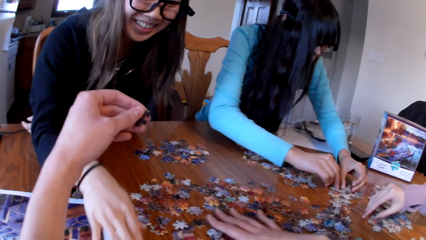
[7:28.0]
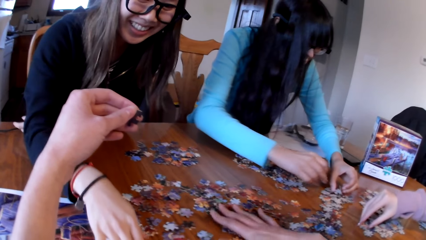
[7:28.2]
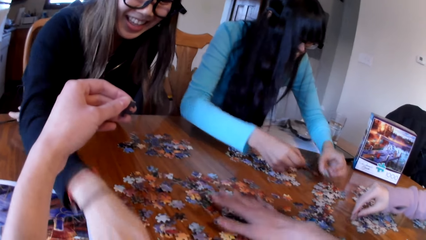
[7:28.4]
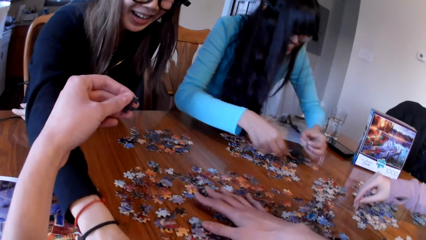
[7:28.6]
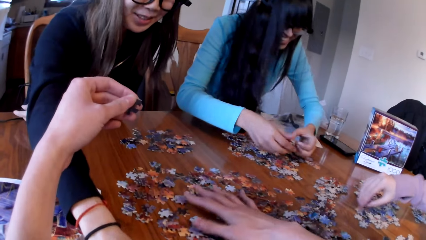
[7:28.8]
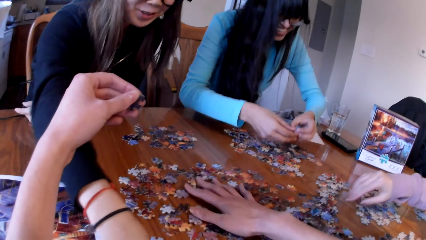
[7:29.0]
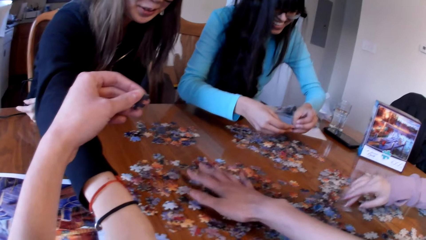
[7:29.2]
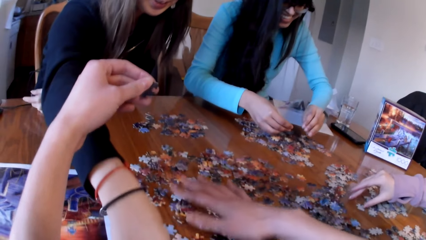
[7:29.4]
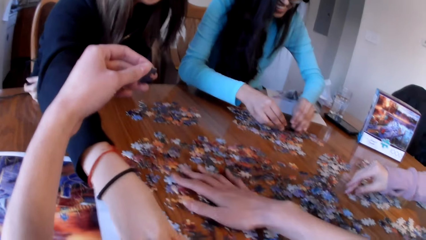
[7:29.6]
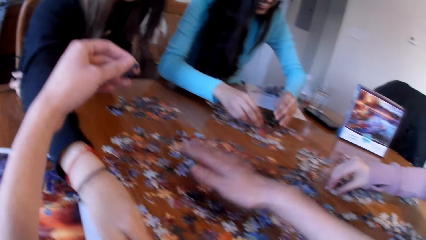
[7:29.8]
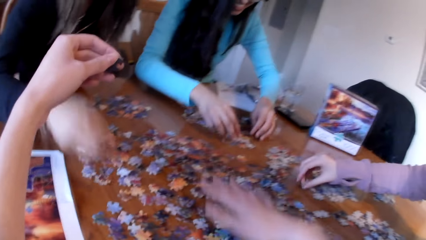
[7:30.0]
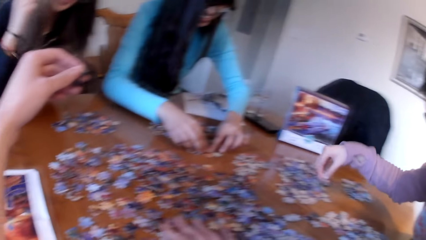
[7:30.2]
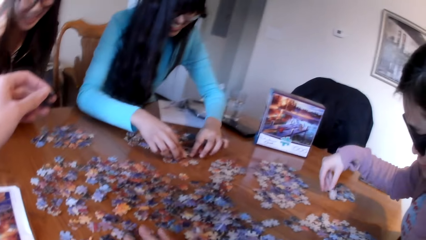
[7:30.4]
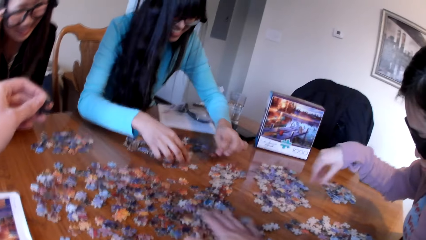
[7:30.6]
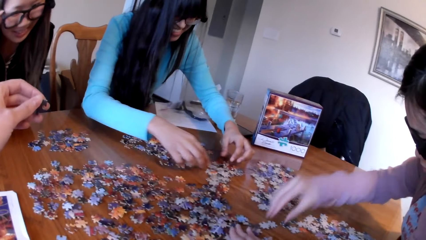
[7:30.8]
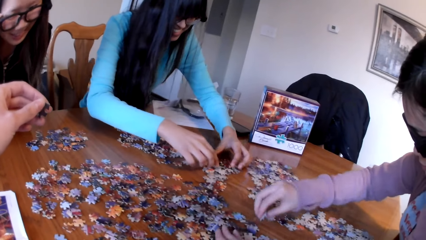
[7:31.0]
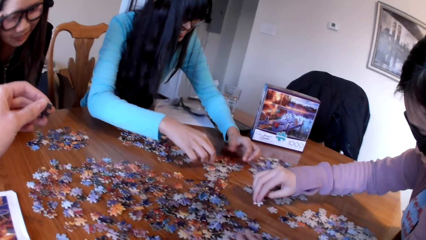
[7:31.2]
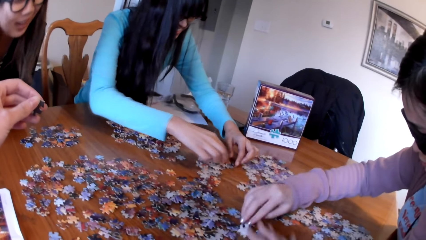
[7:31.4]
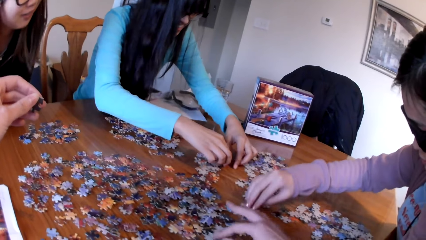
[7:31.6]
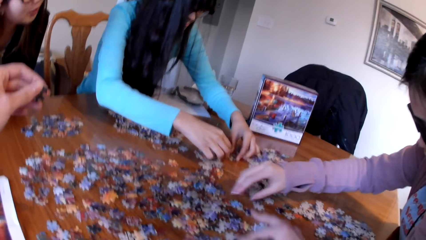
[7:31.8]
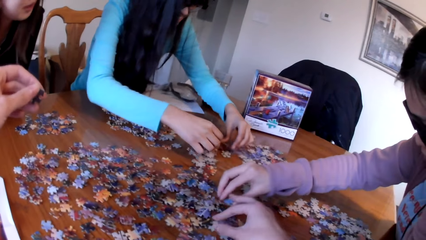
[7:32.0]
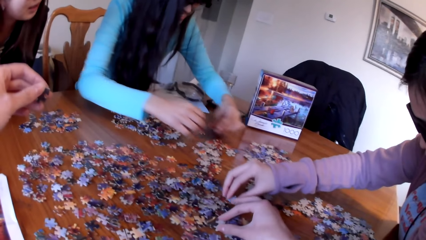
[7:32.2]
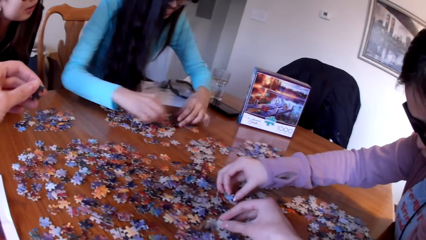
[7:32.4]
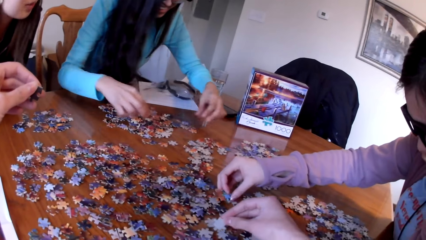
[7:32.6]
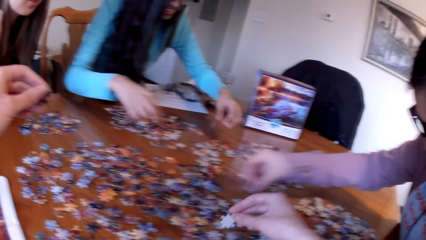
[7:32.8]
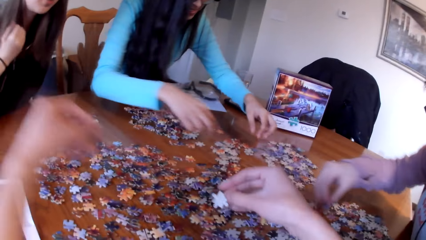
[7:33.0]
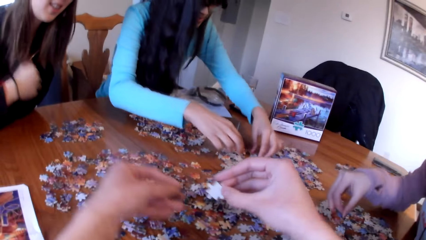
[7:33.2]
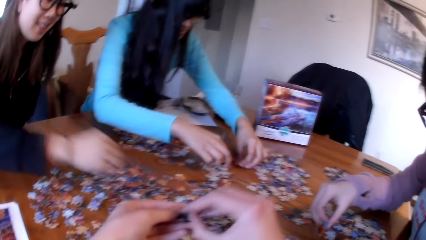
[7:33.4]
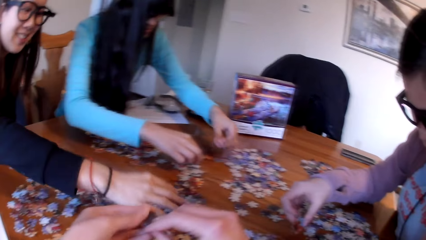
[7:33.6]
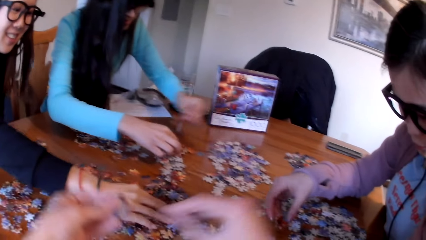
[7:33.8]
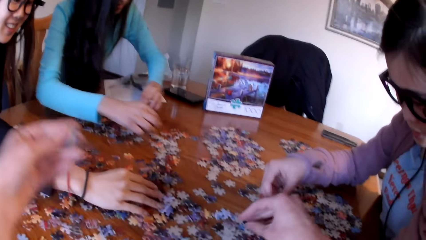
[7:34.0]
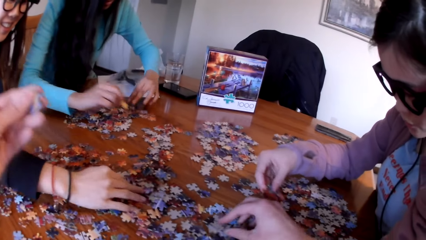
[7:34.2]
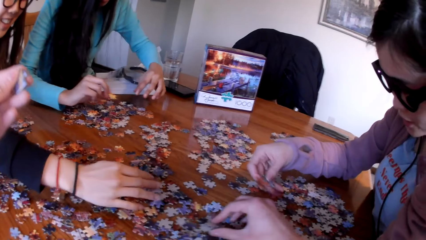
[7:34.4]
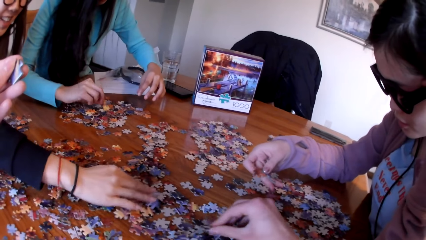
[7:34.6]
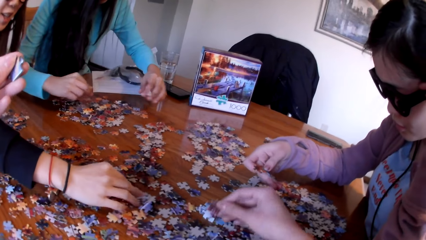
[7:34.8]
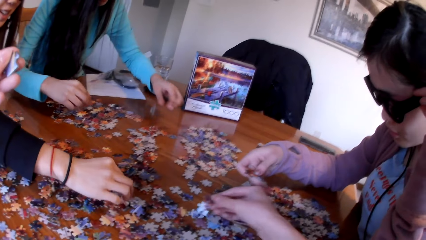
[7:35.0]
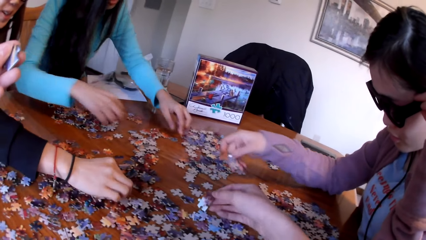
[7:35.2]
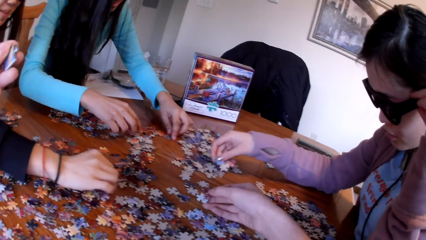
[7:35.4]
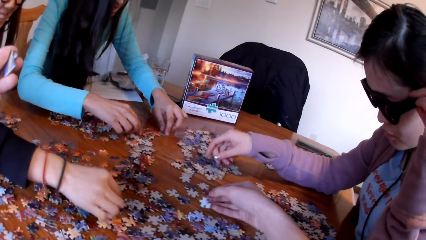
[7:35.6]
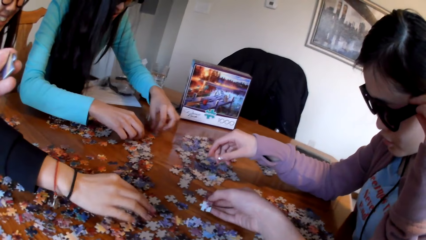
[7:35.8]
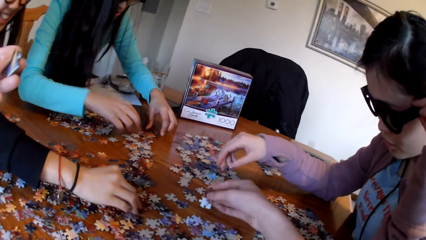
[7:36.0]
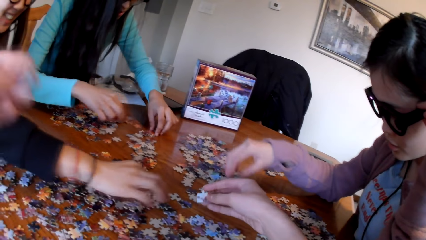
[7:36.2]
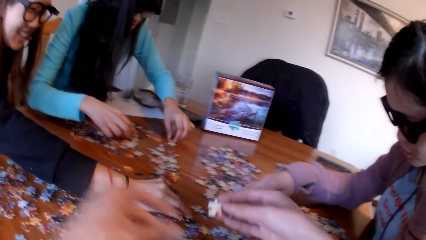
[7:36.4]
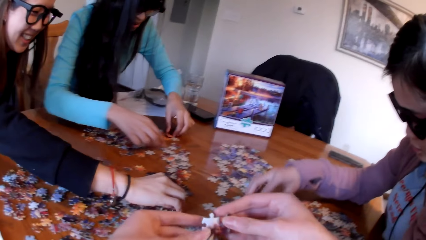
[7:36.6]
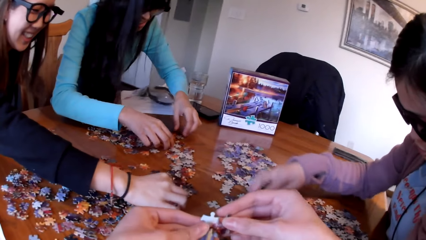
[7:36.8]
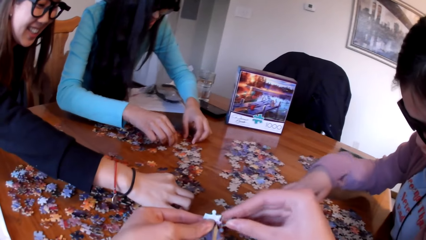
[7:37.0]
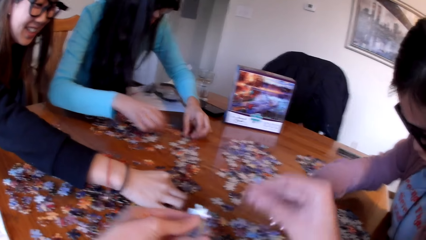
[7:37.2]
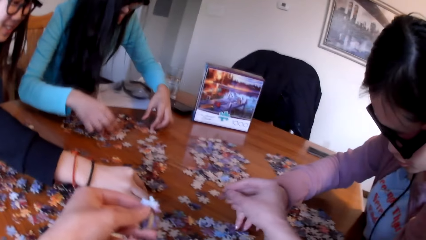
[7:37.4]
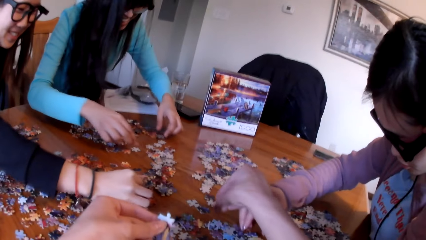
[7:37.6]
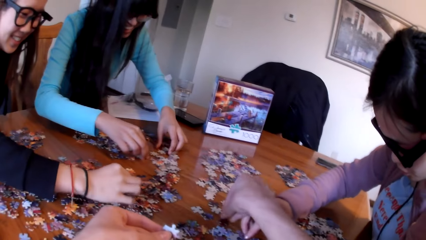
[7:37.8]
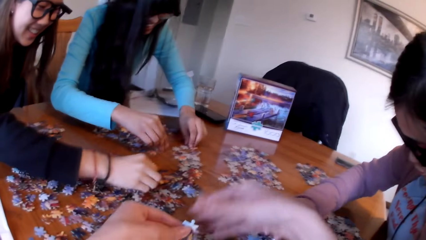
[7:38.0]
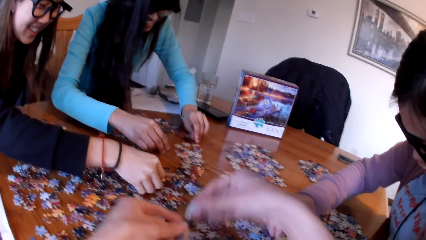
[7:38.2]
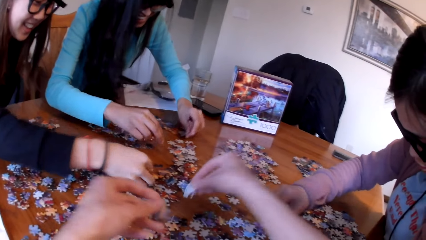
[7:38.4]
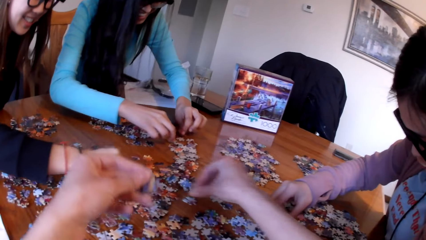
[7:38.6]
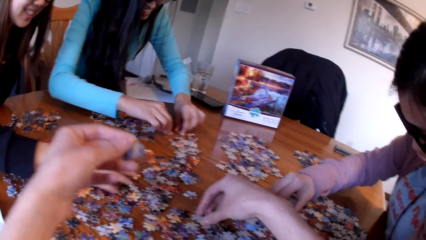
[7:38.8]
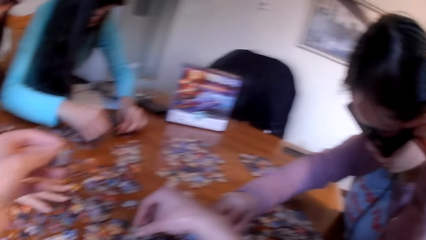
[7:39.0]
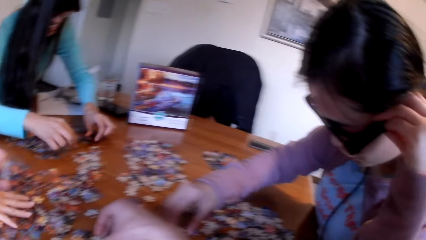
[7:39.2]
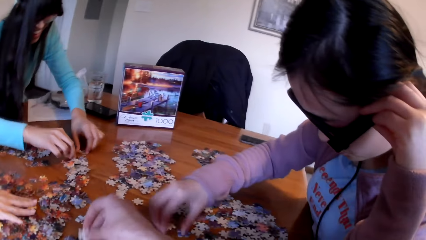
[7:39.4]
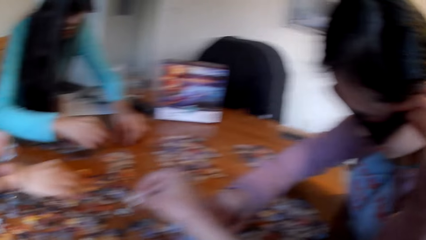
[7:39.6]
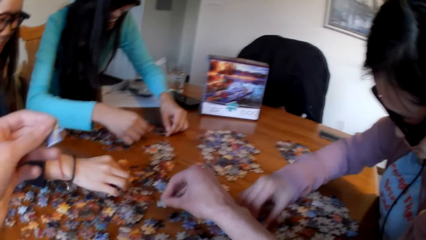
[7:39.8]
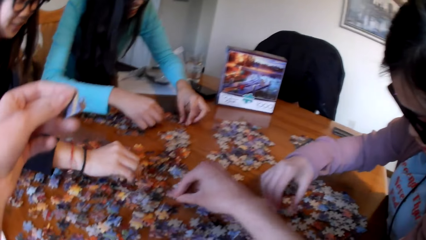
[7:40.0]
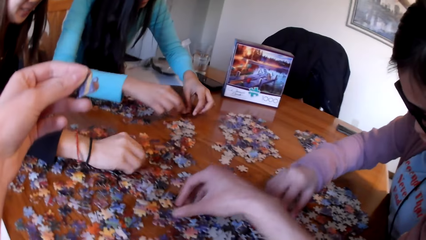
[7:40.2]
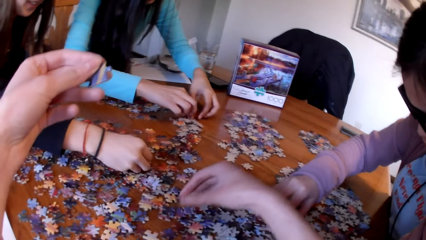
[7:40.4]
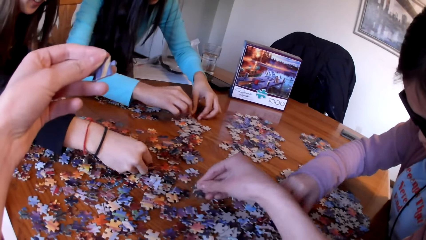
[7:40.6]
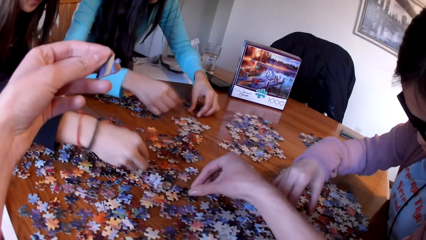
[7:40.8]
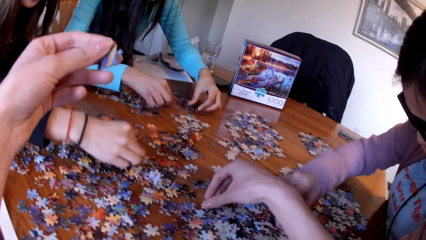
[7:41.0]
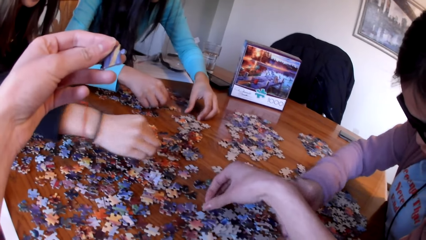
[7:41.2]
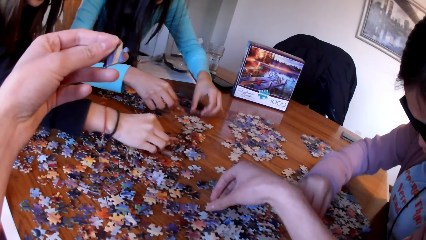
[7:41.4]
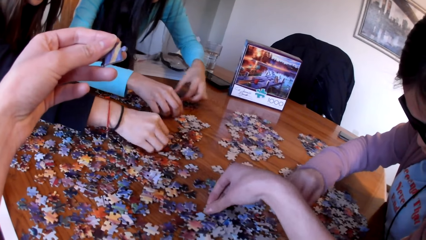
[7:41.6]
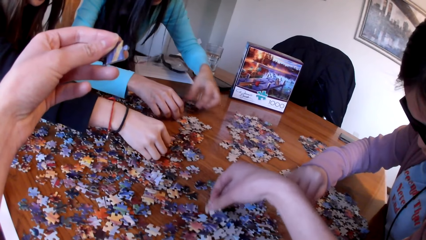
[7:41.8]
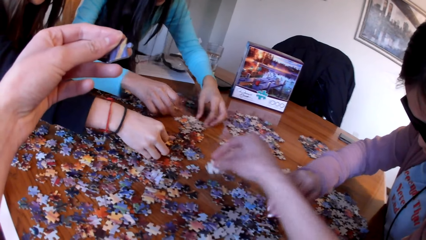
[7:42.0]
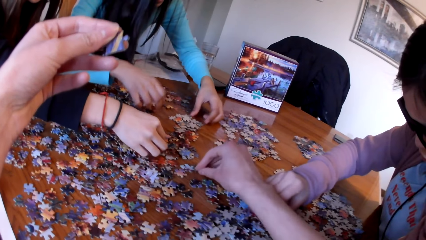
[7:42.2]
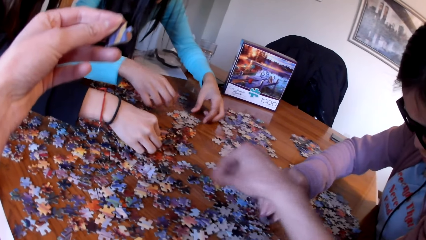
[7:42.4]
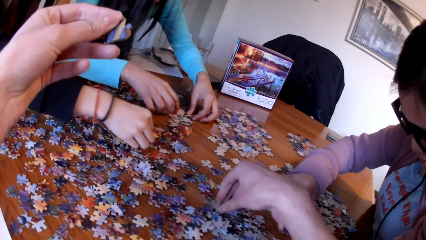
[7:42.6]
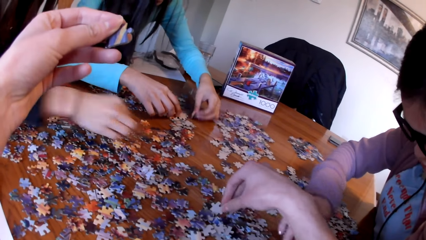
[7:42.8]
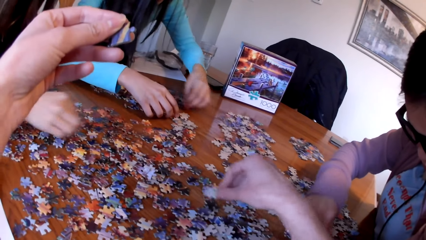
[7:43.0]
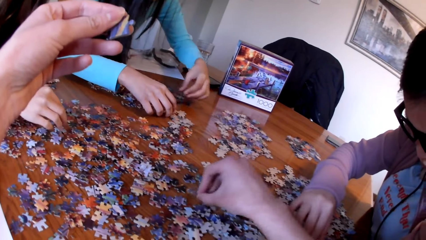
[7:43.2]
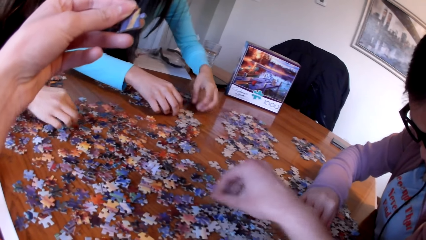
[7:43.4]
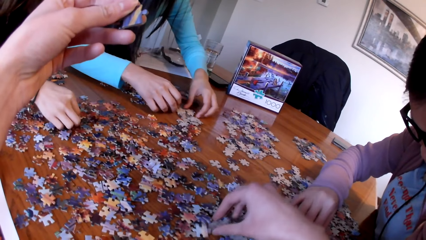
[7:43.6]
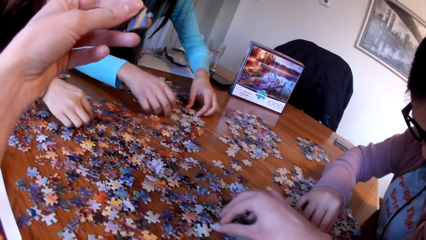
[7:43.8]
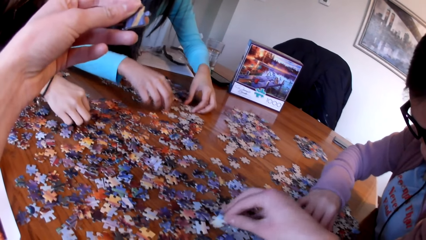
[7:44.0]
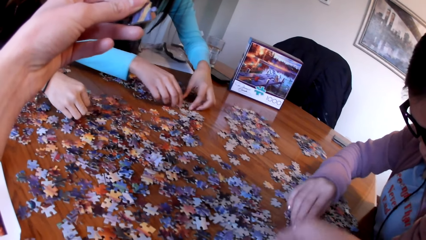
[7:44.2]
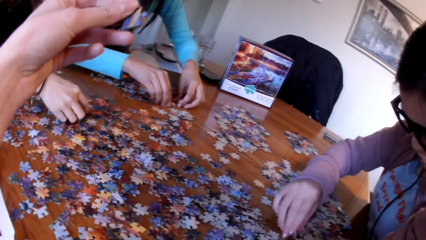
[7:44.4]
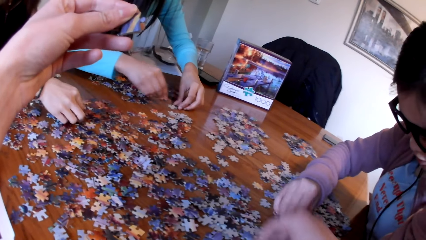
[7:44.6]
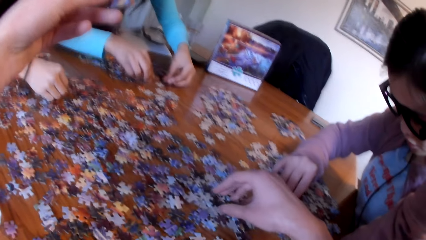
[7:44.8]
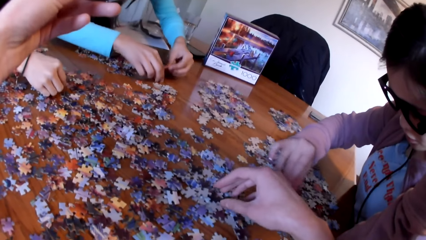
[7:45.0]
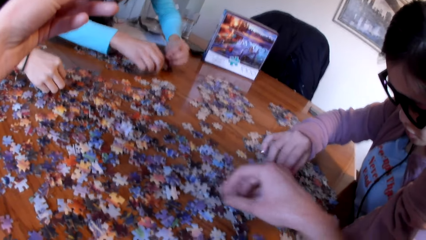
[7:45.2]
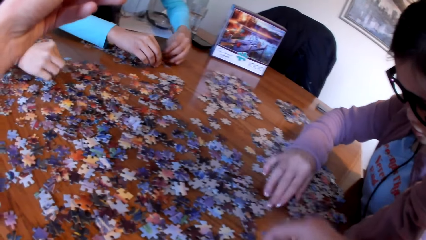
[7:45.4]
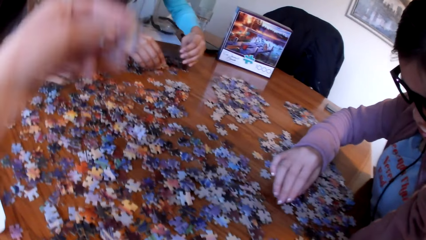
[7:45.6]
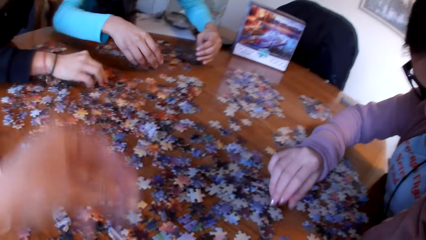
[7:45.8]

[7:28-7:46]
A lady picks the piece of puzzle. Another lady picks the piece of puzzle. The camera wearer holds the piece of puzzle. The first lady picks the piece of puzzle. The other lady picks the piece of puzzle. The camera wearer picks the piece of puzzle.
